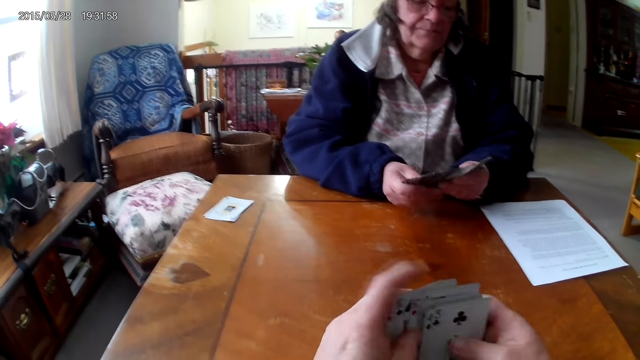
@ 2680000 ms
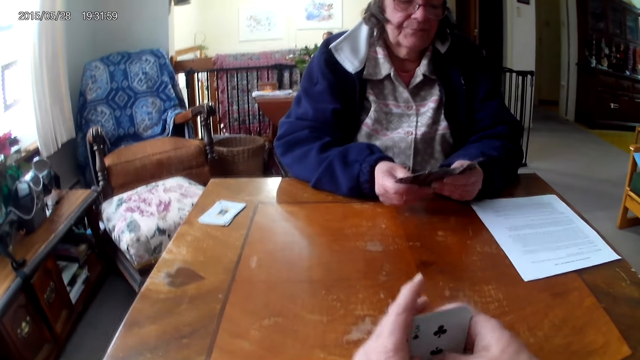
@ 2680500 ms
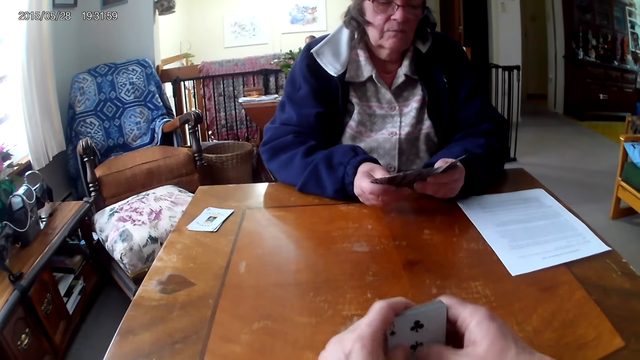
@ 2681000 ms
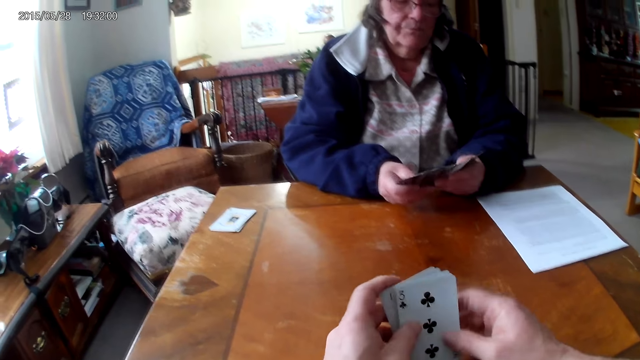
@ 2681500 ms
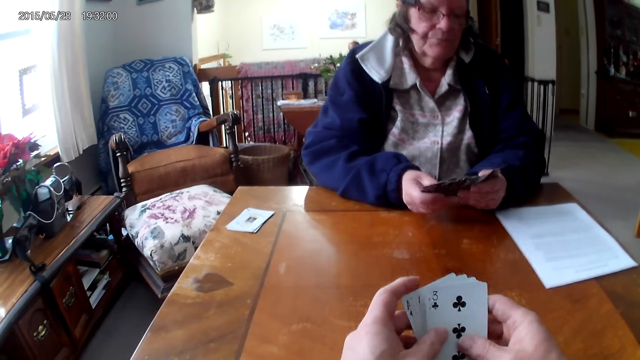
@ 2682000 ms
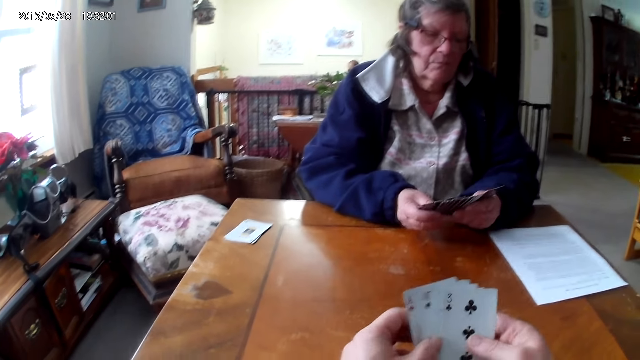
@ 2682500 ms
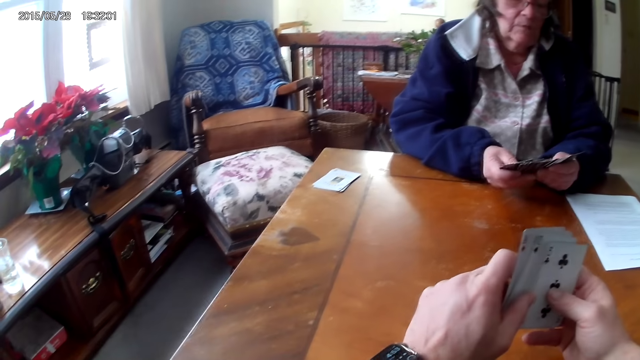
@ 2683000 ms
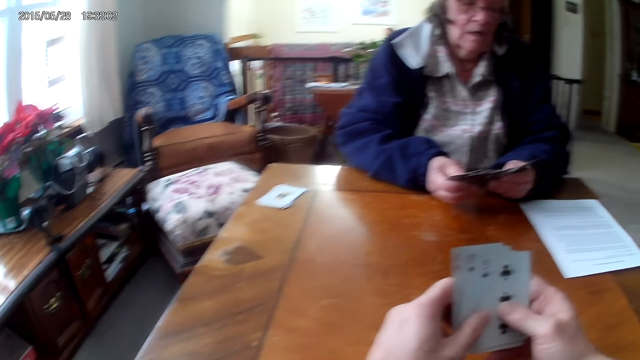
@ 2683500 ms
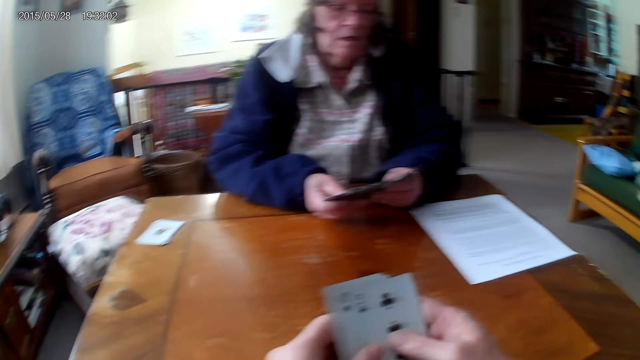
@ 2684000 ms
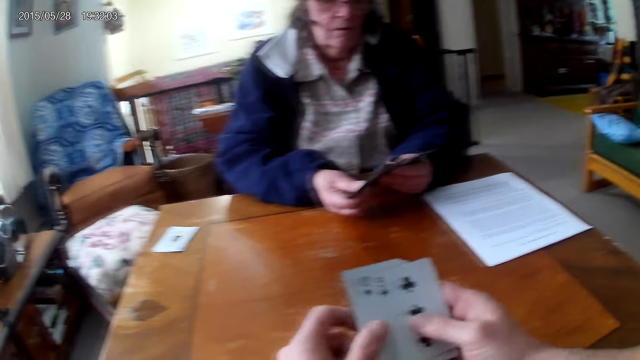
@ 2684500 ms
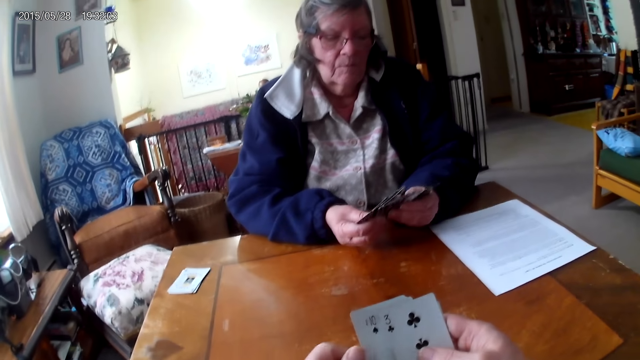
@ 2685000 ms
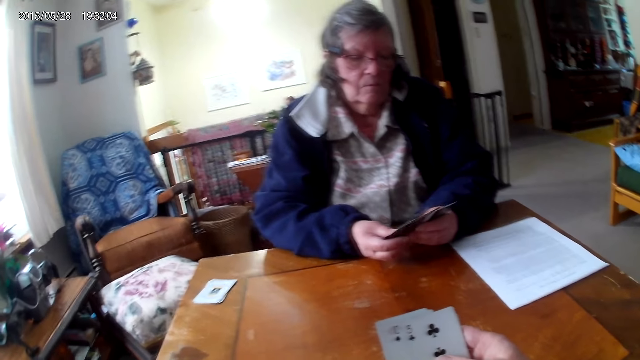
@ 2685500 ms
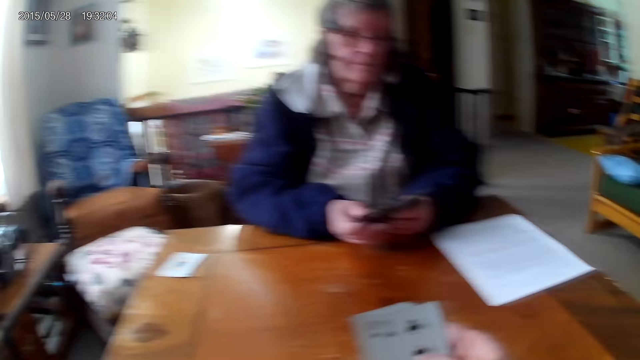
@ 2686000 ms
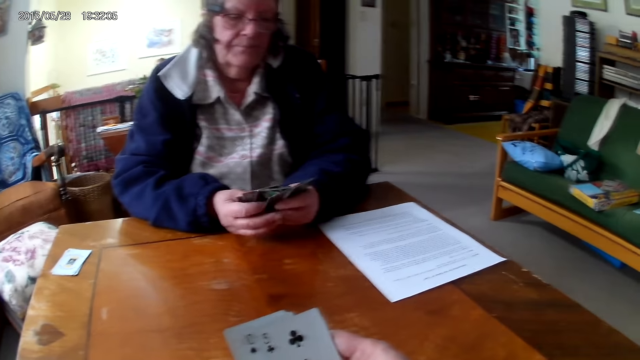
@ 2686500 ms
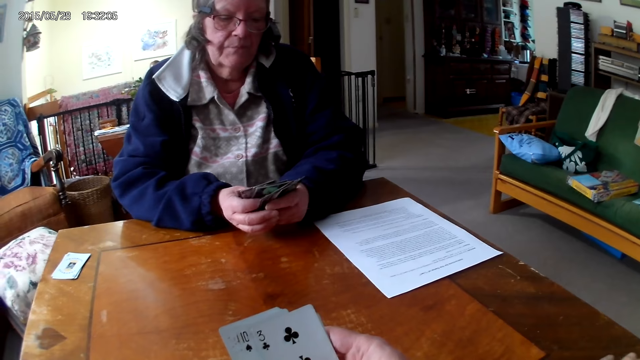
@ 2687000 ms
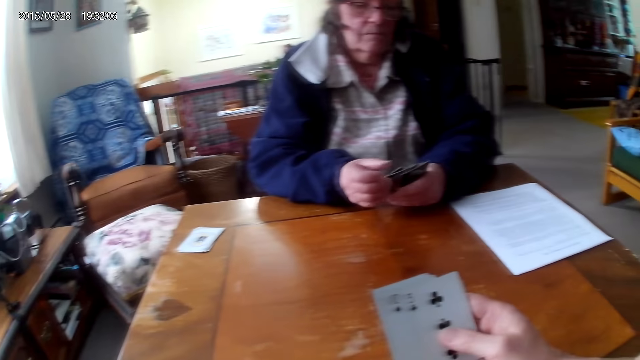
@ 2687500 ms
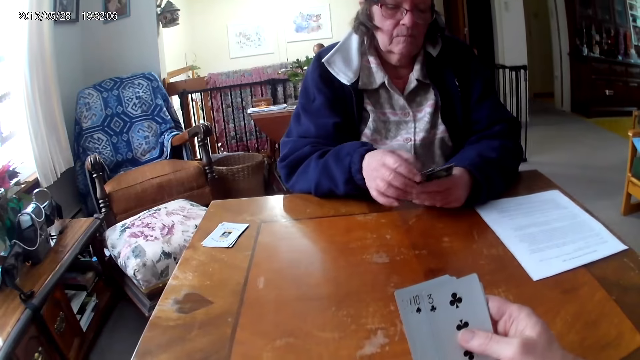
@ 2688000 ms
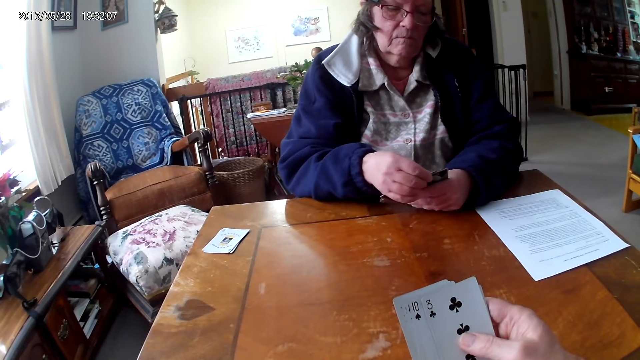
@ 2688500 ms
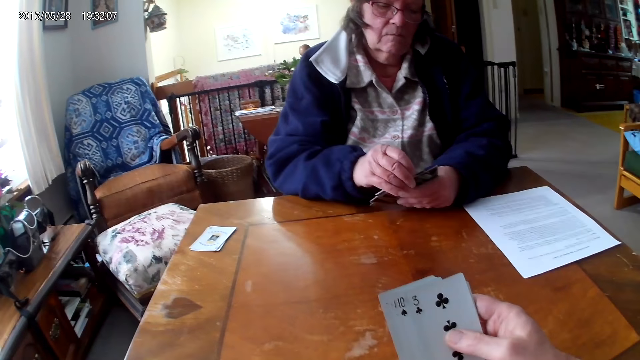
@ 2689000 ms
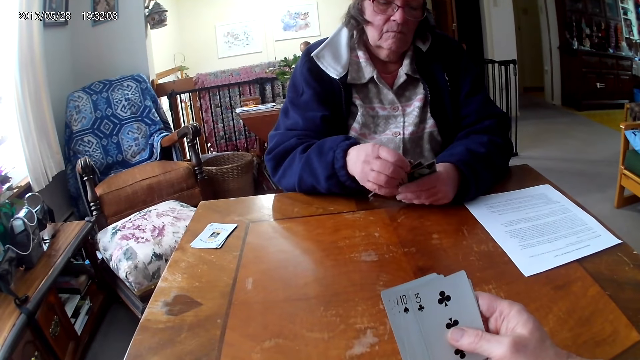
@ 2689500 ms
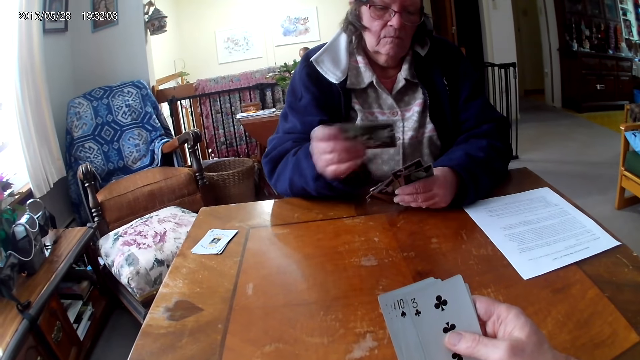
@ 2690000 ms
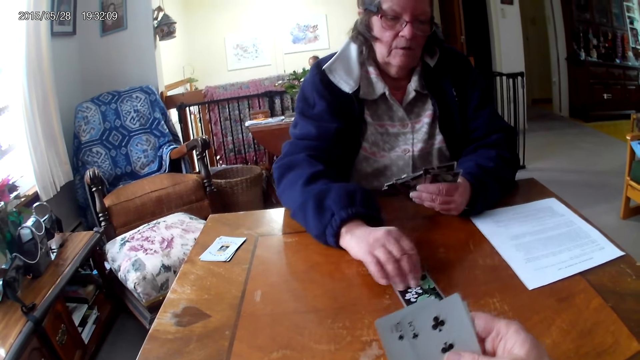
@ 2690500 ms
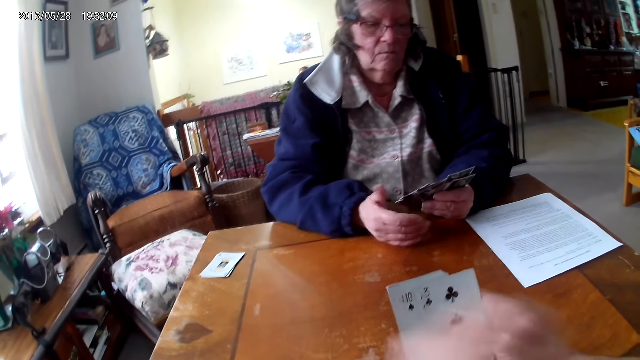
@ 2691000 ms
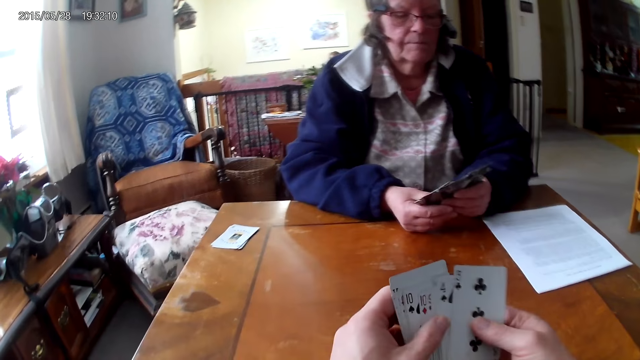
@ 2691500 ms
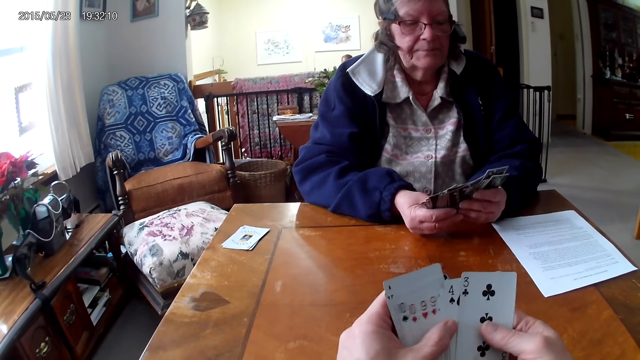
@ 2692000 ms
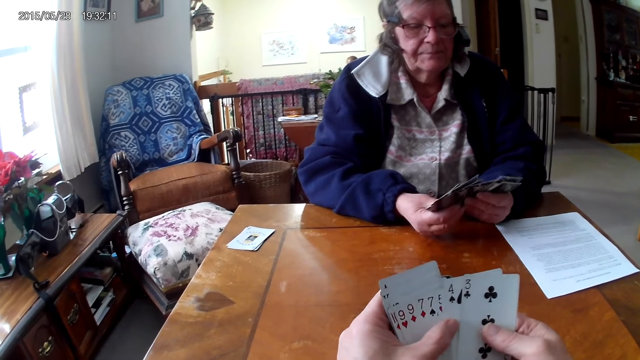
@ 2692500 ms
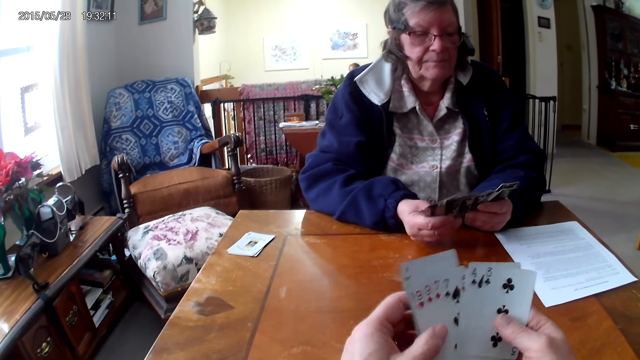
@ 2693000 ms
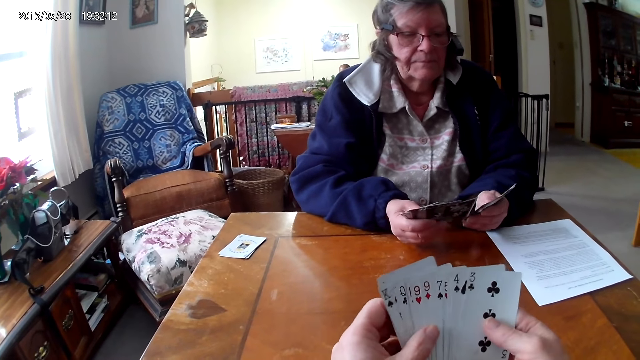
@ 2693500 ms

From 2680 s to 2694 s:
The camera wearer puts the cards together. A woman puts a card on the table.

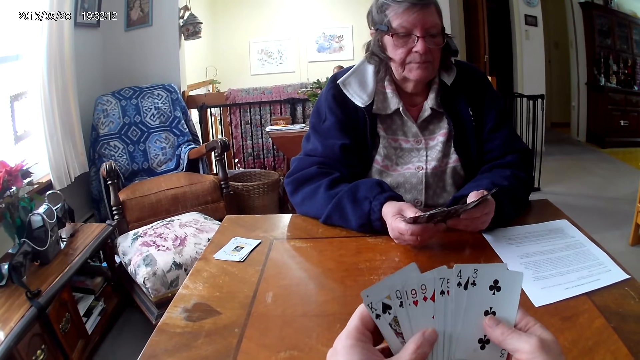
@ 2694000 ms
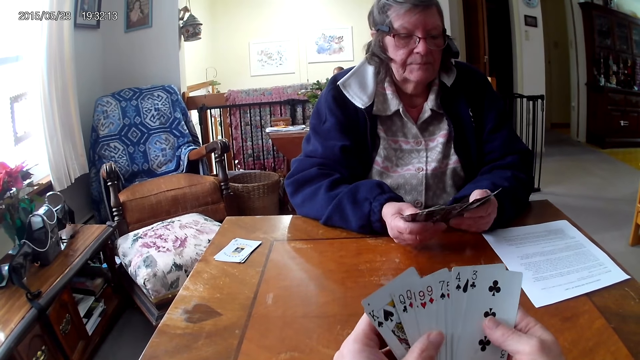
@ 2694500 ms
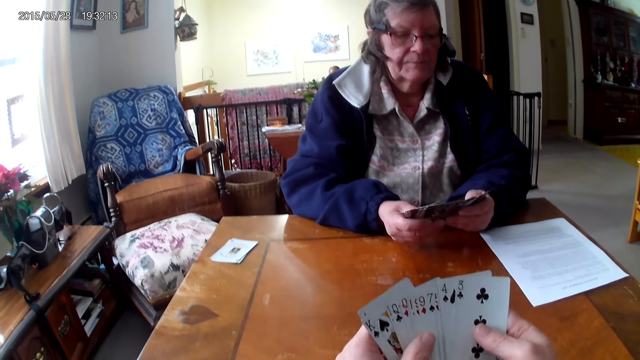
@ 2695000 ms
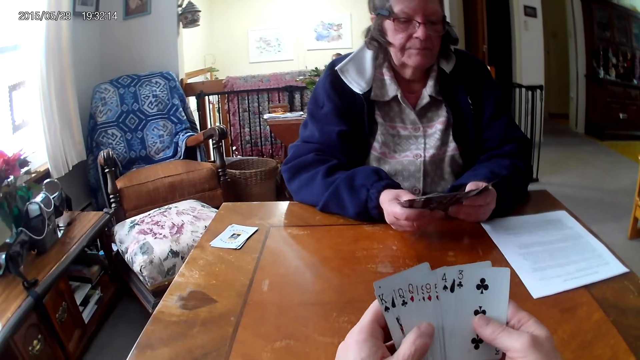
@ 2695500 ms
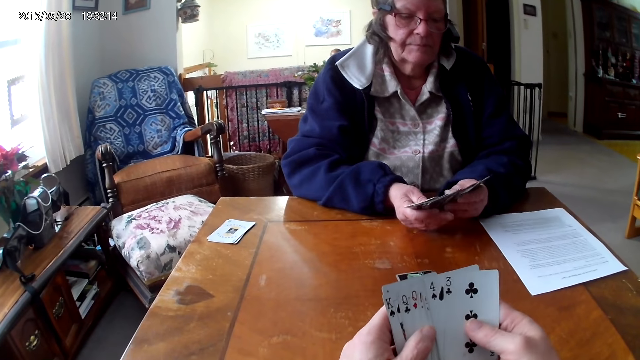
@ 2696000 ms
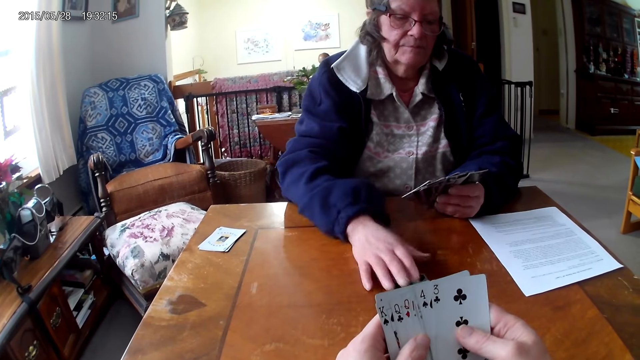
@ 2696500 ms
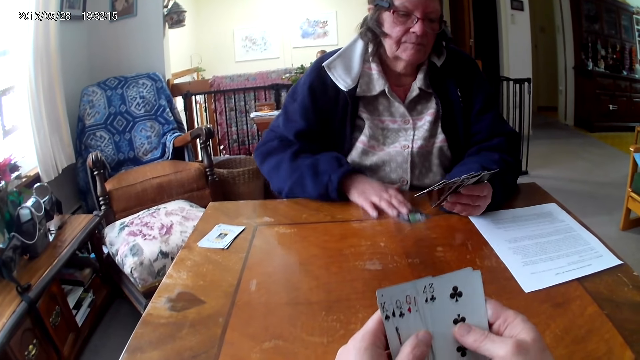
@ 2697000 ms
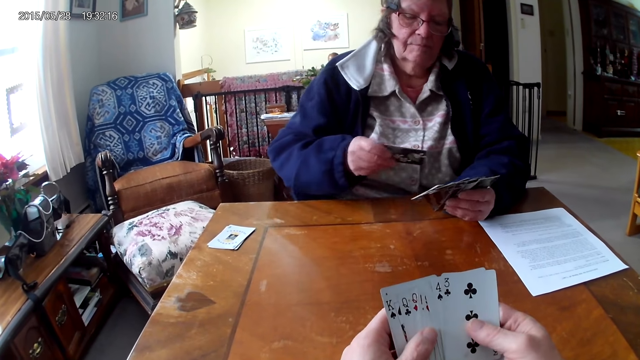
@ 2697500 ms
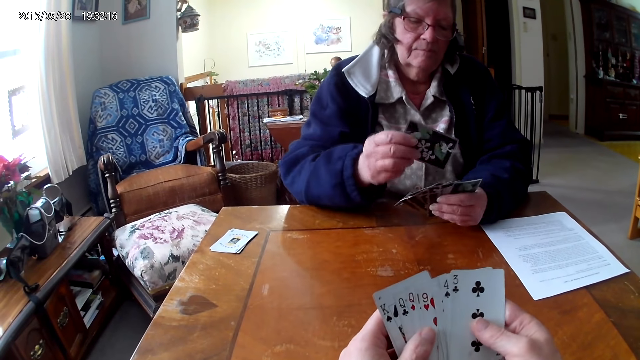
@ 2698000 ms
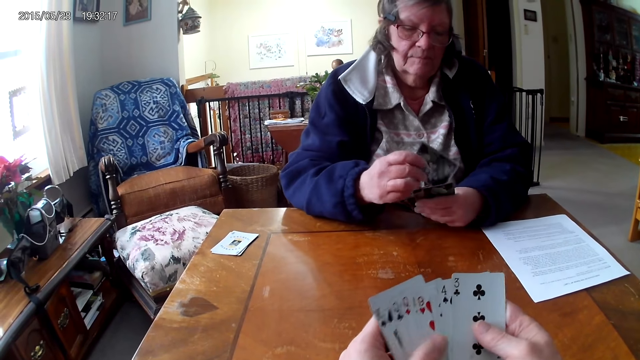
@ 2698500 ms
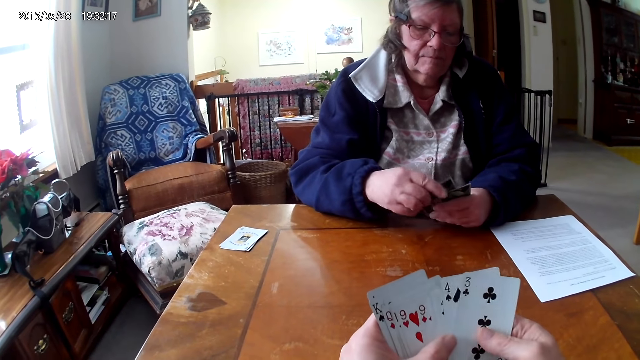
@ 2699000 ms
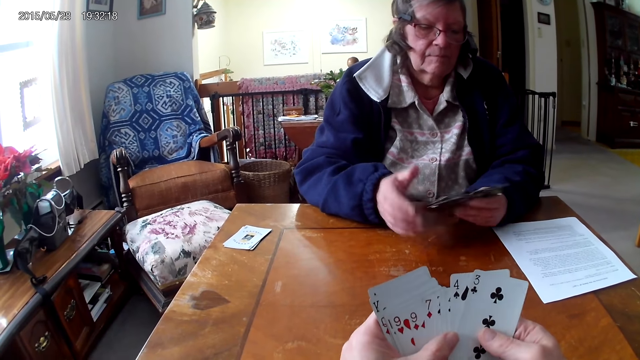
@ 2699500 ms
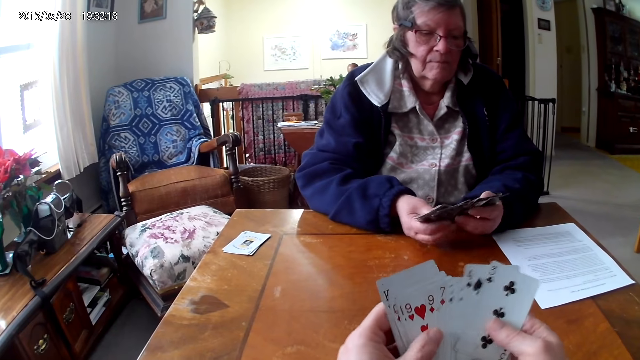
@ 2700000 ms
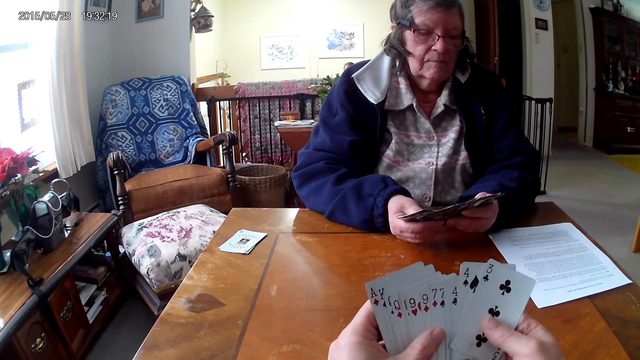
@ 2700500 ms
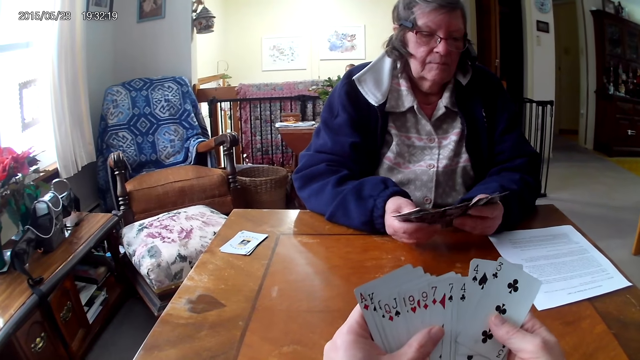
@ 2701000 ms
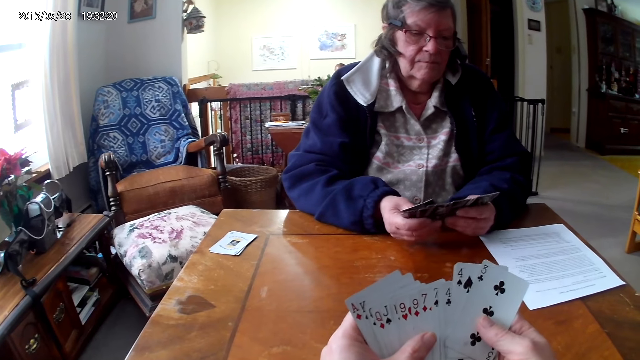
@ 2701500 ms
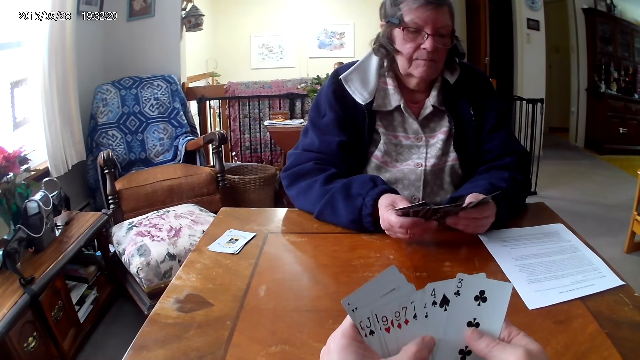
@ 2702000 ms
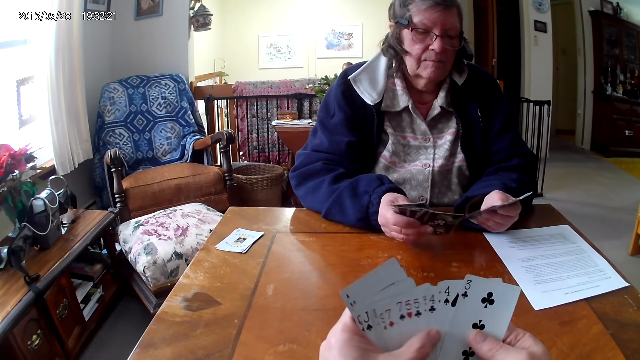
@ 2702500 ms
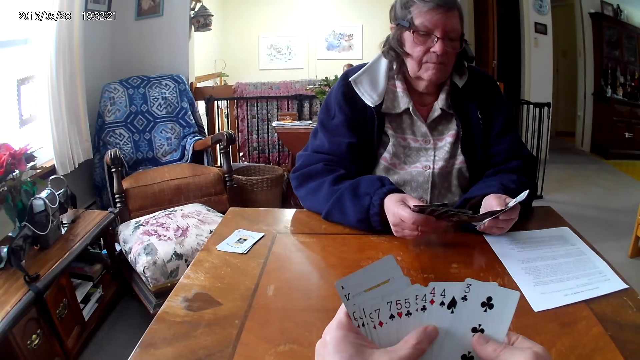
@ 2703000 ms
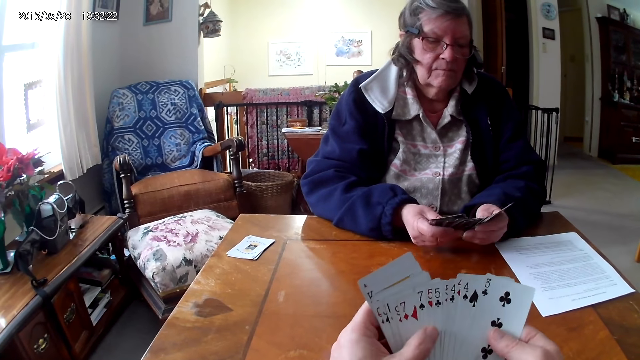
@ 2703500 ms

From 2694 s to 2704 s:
A woman picks the cards from the table. The camera wearer looks at the cards.
